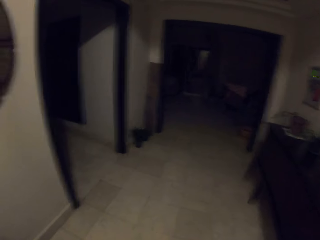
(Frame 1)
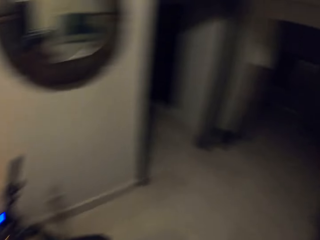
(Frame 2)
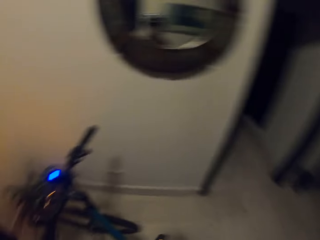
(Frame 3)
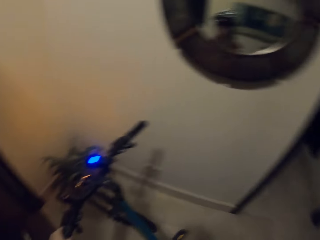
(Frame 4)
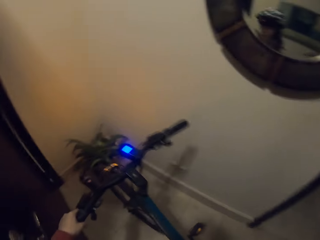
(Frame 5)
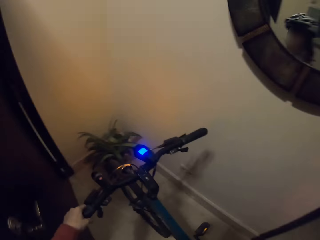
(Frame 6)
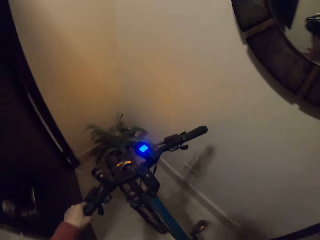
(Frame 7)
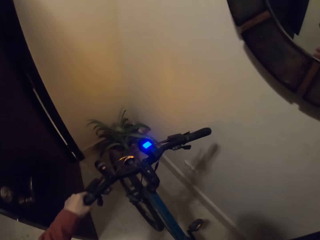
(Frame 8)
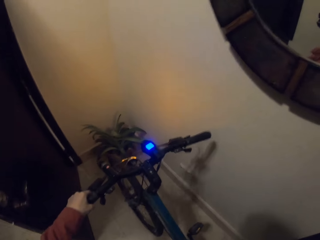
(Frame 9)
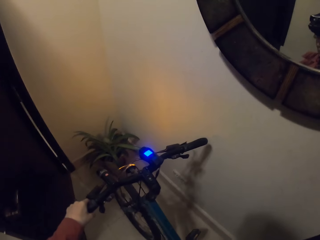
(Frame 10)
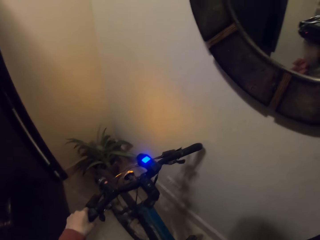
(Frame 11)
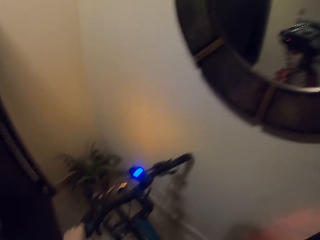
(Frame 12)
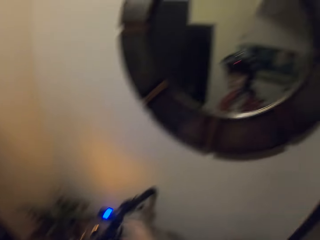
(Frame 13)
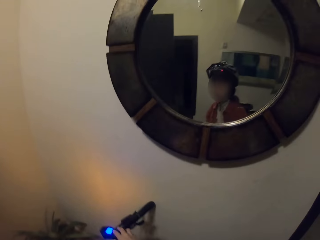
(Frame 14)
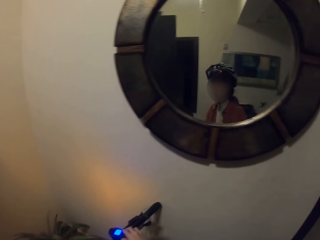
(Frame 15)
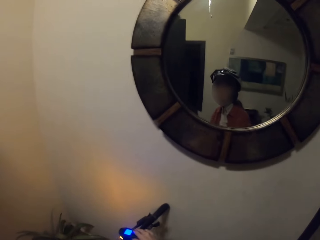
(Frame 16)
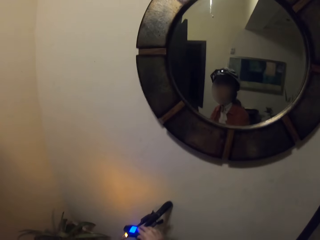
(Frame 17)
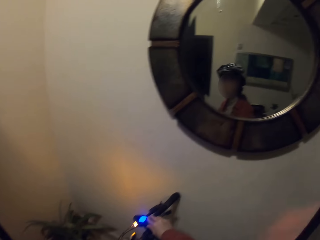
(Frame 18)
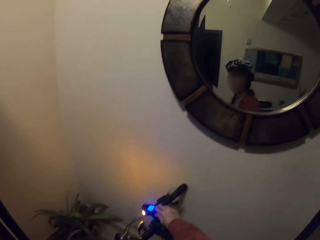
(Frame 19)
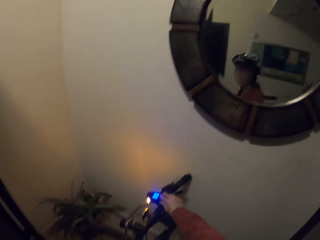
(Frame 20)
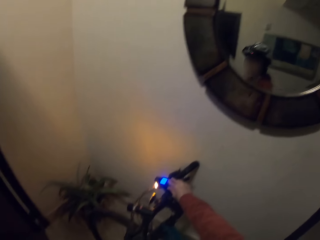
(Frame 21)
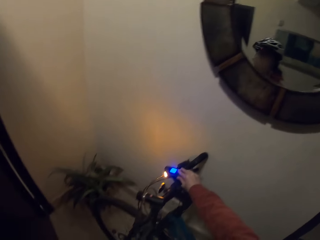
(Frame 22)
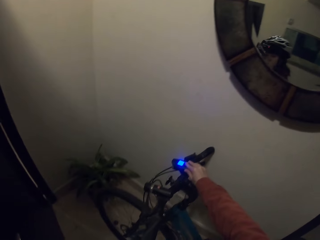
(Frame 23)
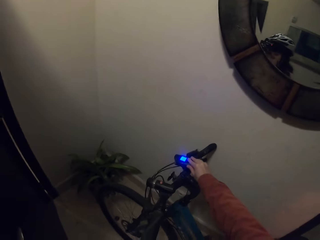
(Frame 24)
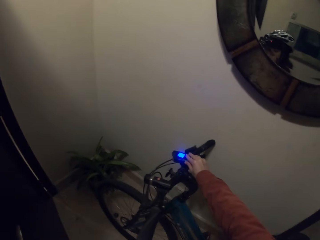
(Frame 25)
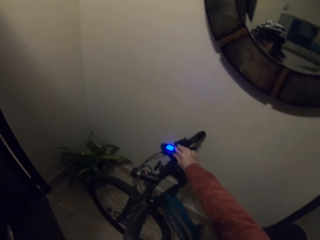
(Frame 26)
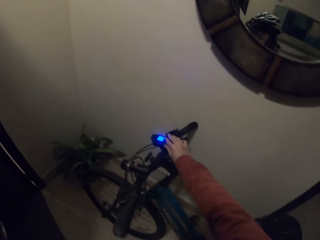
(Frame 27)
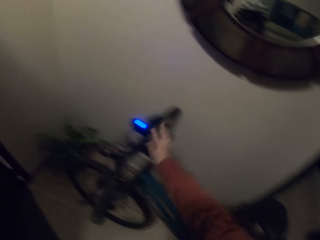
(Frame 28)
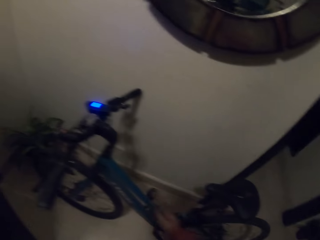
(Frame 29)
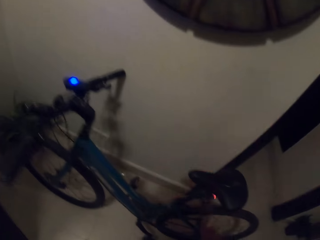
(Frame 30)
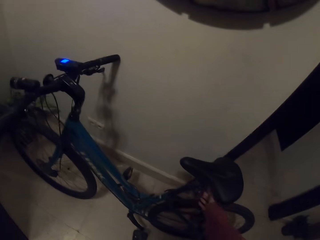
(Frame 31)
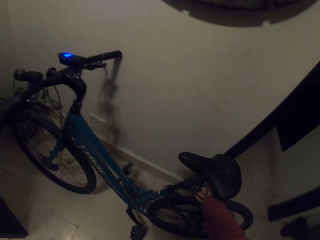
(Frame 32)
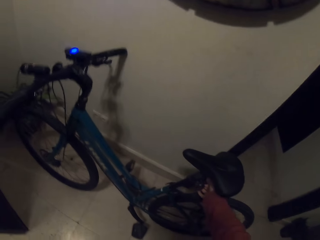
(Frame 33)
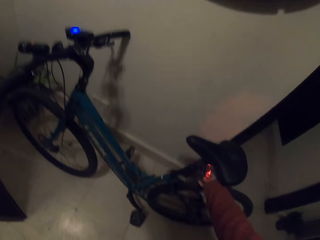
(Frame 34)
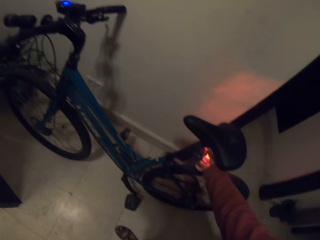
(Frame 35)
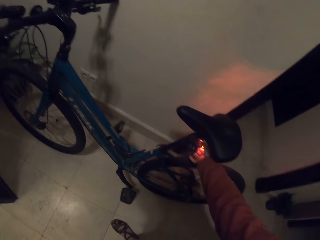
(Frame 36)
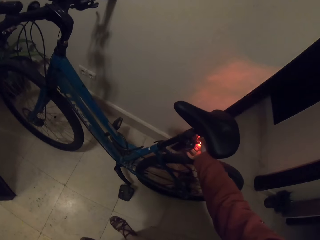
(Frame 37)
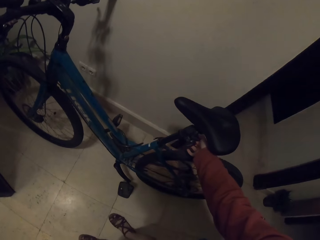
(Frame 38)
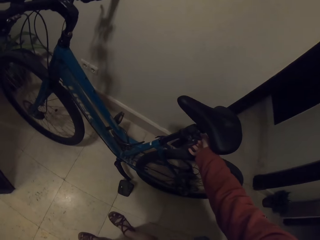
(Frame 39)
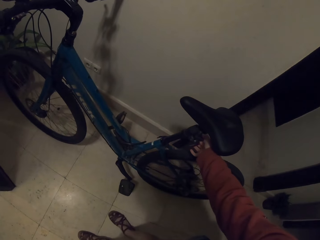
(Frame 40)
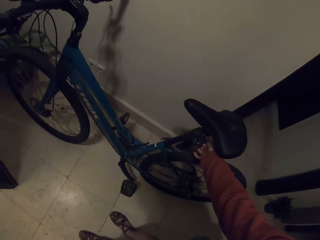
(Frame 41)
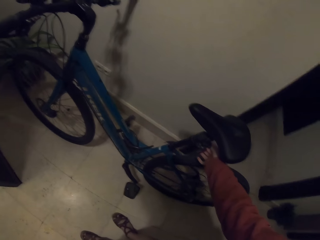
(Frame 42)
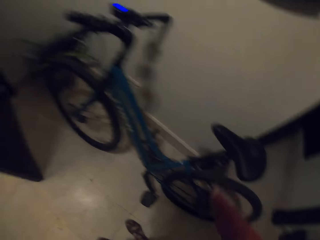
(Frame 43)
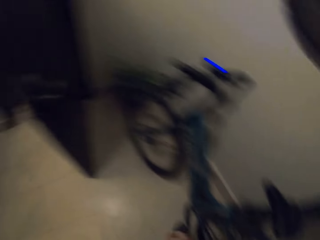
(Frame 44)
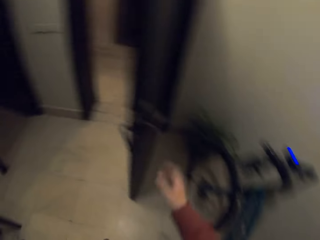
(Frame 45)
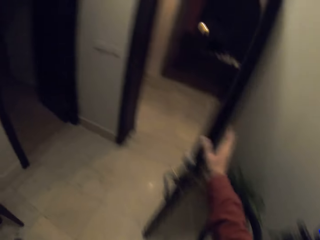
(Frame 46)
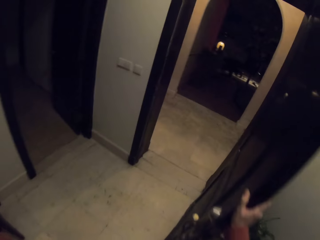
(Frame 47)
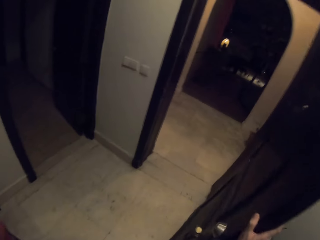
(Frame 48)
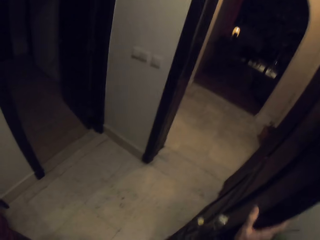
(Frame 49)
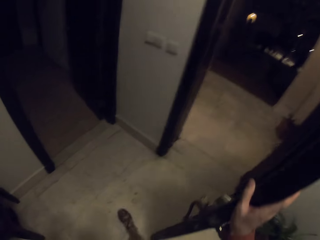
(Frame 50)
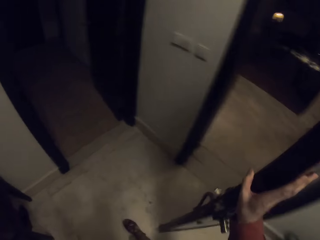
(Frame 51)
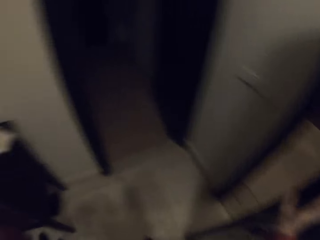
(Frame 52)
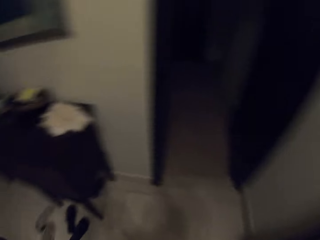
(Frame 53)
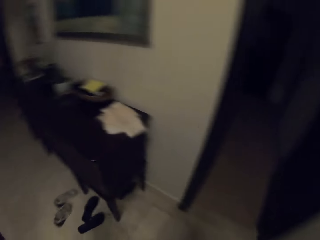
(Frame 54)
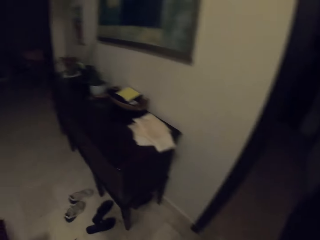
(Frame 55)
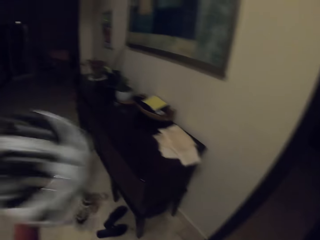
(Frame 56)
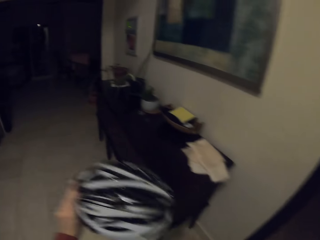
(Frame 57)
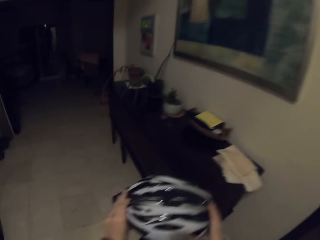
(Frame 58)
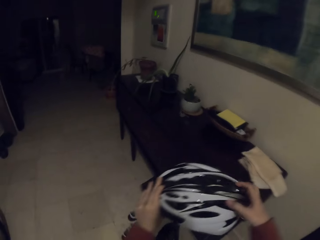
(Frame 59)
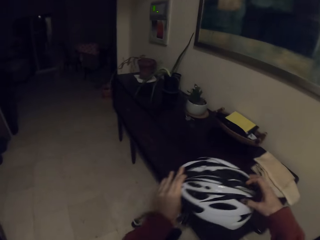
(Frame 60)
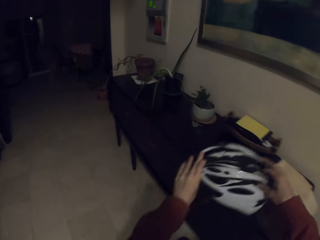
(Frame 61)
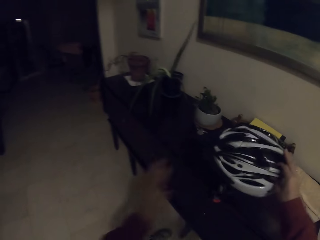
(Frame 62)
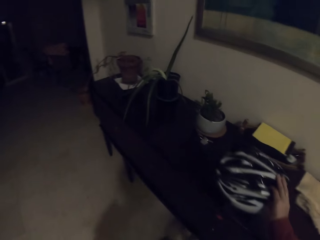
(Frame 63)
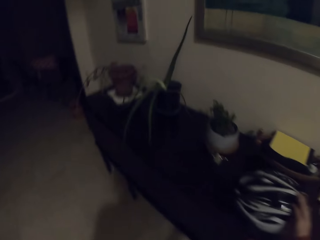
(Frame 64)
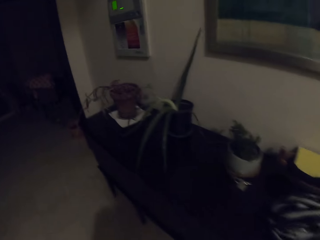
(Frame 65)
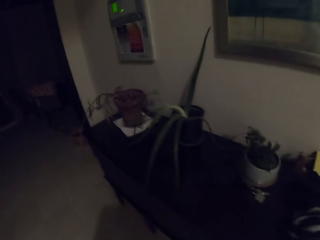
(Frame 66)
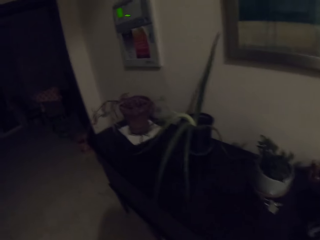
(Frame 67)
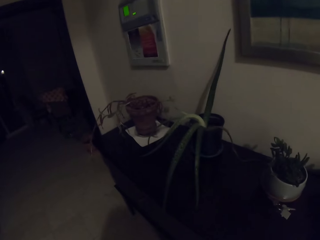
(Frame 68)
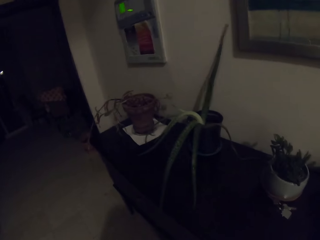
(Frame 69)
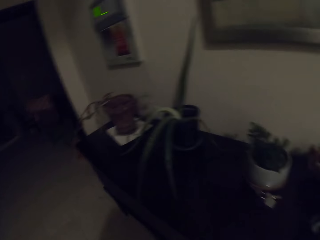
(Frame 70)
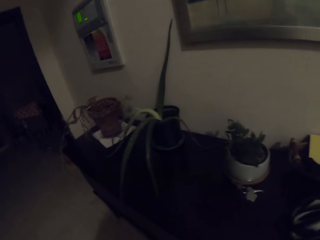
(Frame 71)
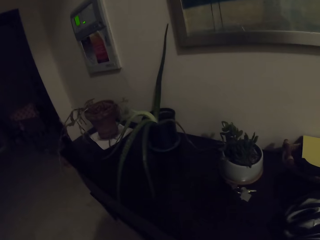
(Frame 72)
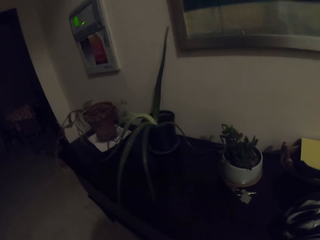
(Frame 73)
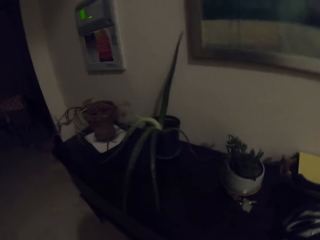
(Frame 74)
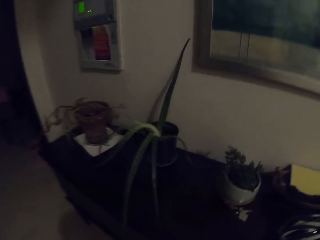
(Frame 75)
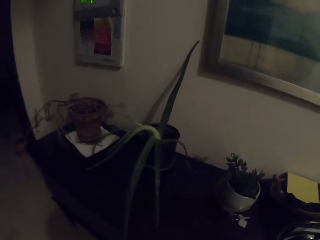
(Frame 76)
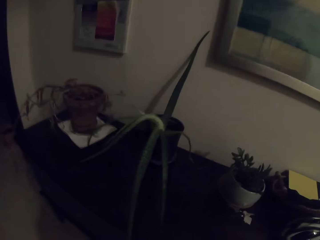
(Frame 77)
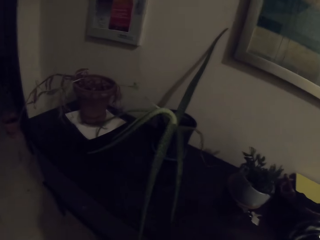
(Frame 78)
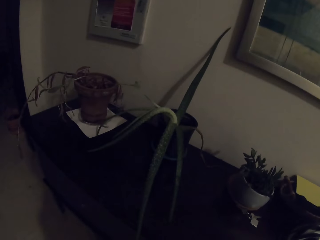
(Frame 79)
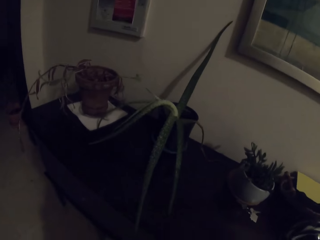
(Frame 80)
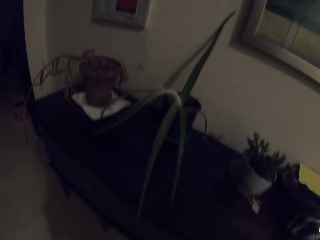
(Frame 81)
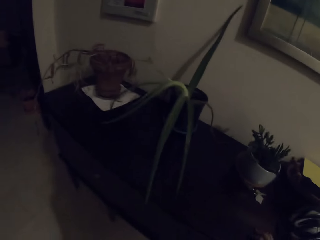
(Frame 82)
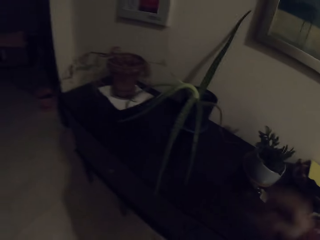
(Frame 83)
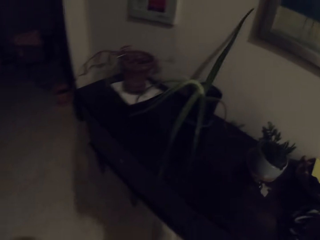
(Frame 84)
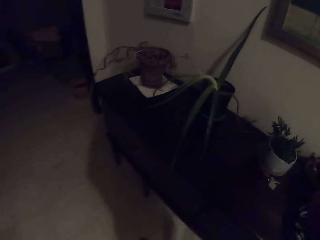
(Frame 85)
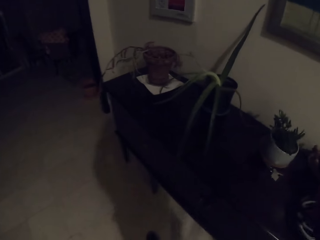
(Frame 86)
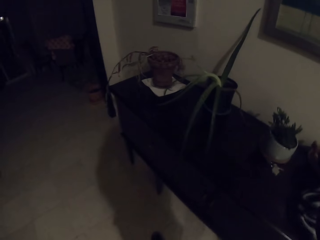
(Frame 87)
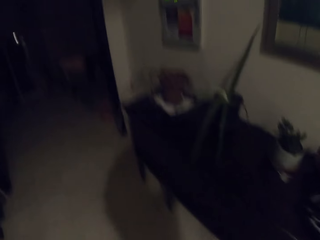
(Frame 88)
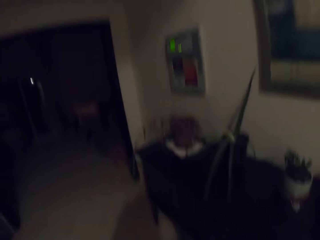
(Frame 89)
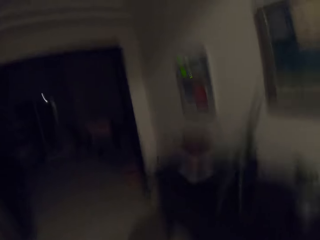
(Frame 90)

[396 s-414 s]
The camera wearer places the bike towards the wall. They switch off the bike lights. They close the door. They remove the hat, and place the hat on the table.
